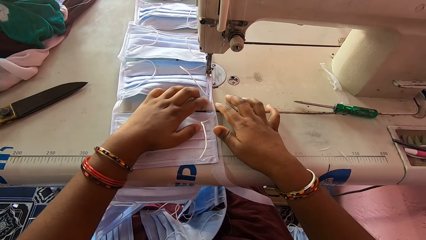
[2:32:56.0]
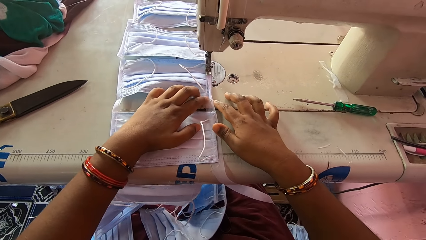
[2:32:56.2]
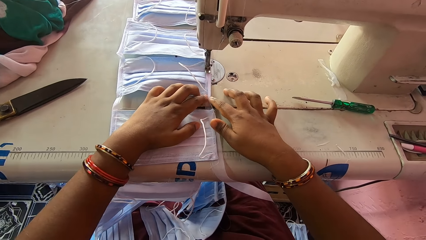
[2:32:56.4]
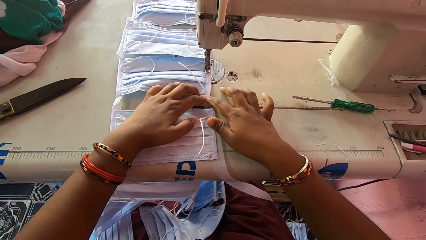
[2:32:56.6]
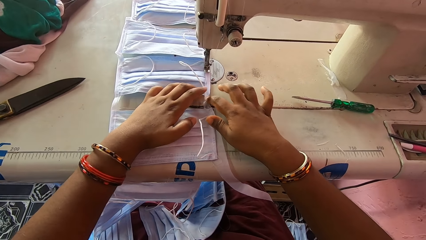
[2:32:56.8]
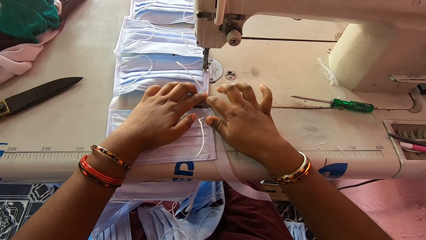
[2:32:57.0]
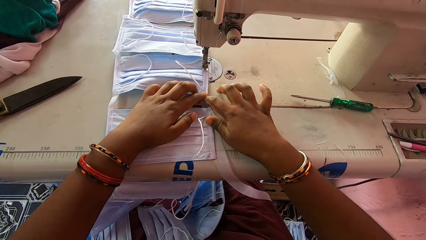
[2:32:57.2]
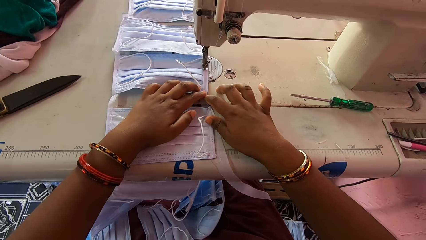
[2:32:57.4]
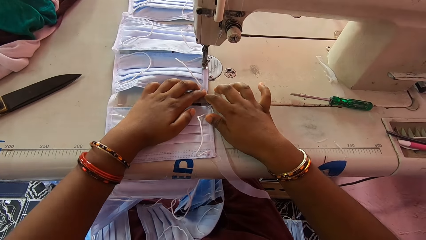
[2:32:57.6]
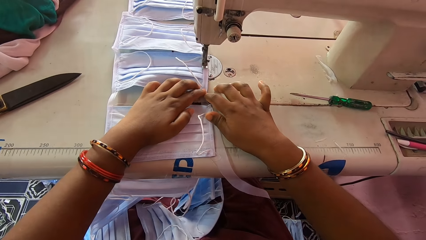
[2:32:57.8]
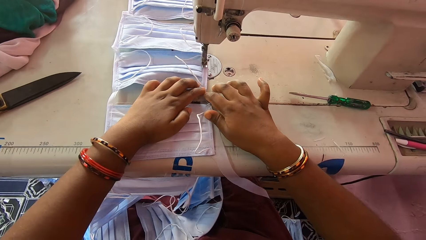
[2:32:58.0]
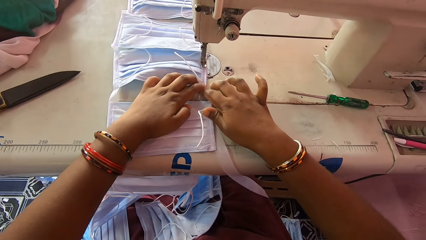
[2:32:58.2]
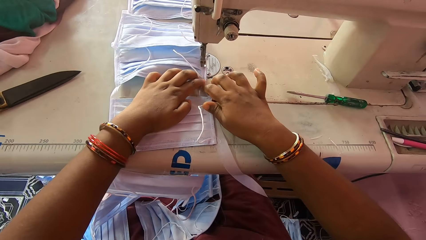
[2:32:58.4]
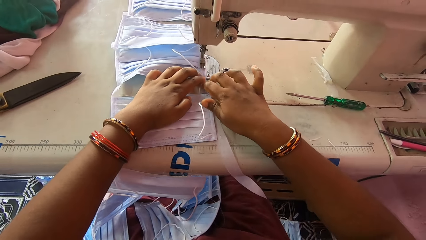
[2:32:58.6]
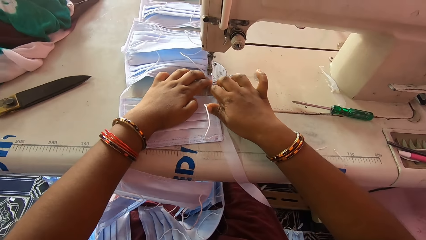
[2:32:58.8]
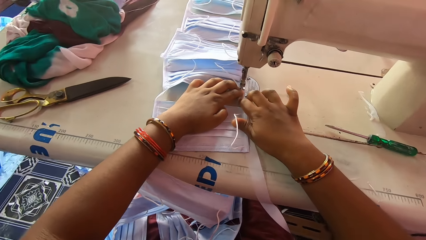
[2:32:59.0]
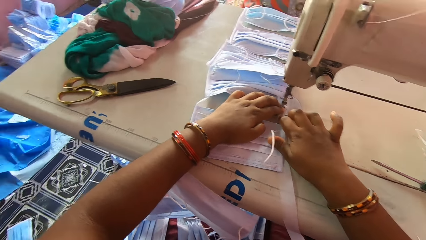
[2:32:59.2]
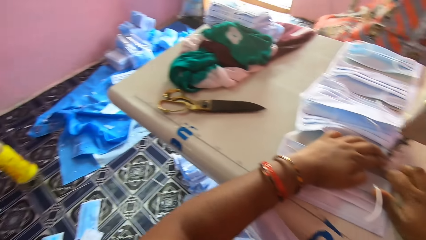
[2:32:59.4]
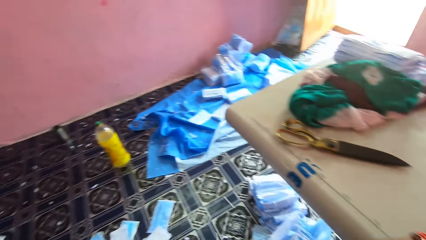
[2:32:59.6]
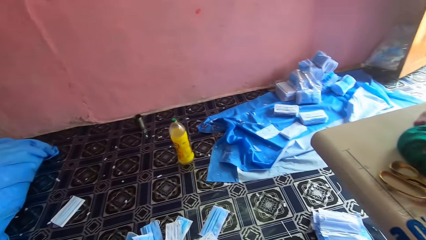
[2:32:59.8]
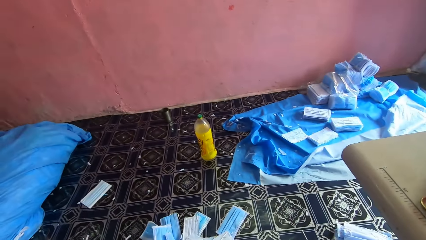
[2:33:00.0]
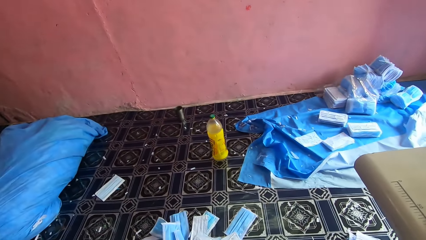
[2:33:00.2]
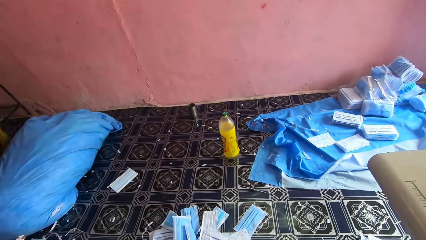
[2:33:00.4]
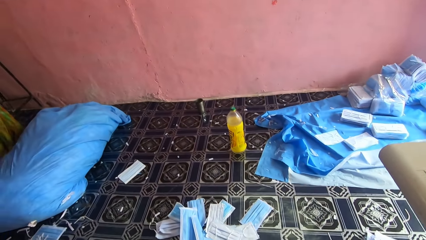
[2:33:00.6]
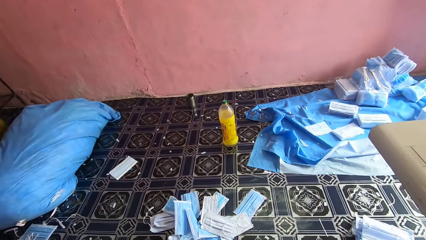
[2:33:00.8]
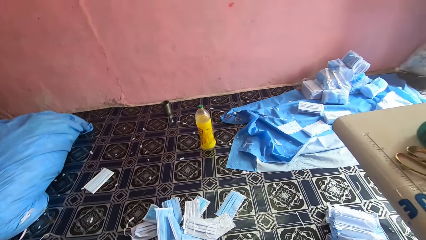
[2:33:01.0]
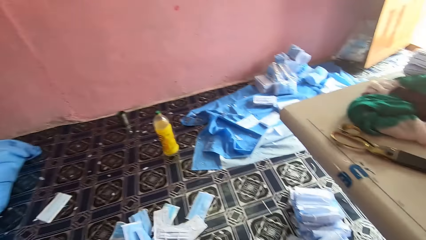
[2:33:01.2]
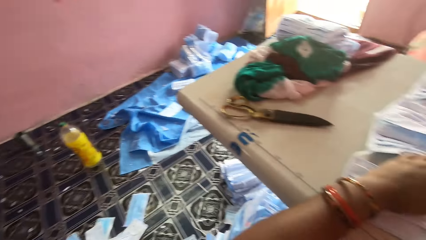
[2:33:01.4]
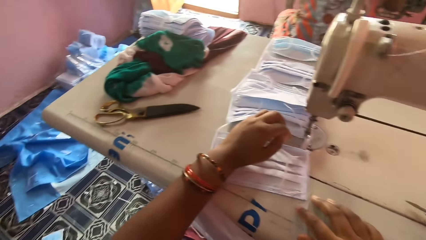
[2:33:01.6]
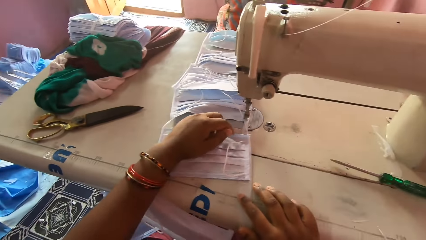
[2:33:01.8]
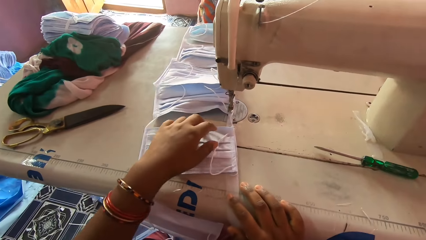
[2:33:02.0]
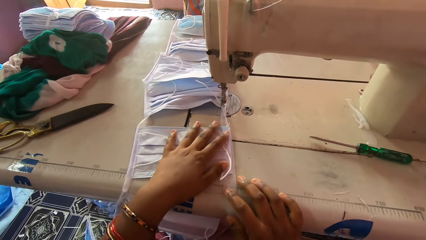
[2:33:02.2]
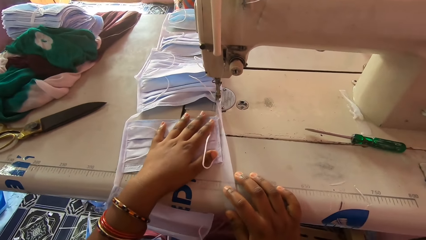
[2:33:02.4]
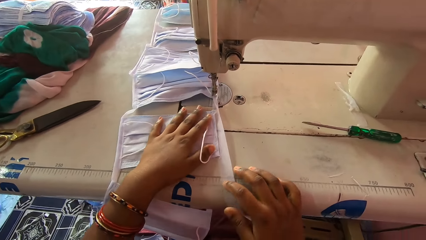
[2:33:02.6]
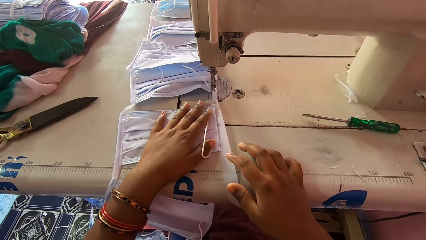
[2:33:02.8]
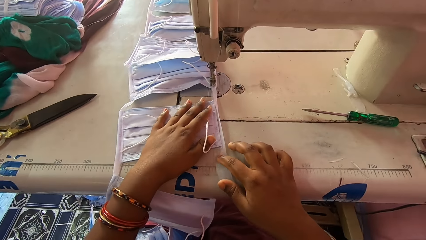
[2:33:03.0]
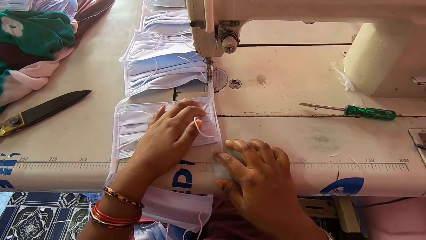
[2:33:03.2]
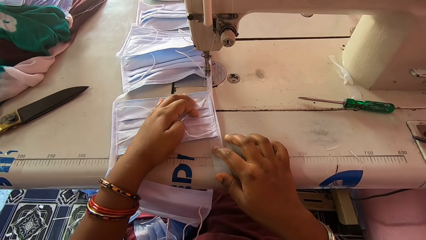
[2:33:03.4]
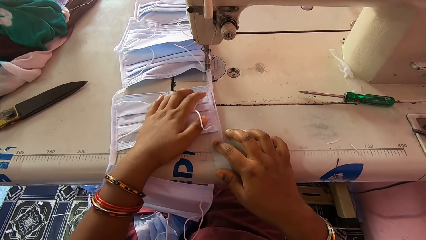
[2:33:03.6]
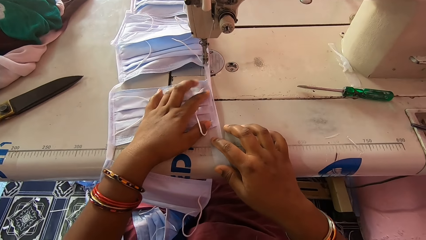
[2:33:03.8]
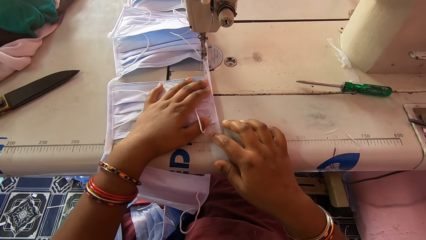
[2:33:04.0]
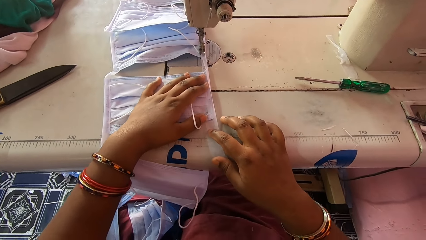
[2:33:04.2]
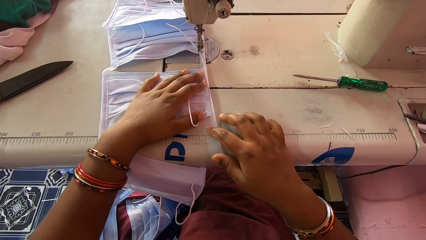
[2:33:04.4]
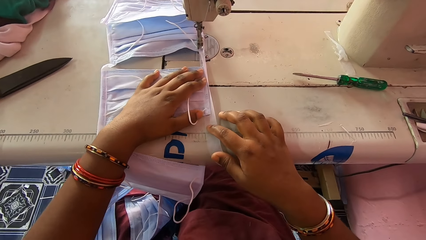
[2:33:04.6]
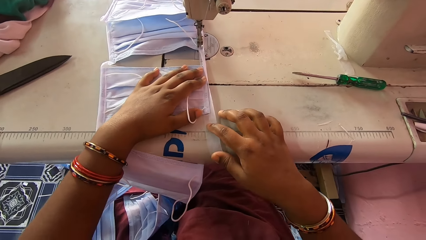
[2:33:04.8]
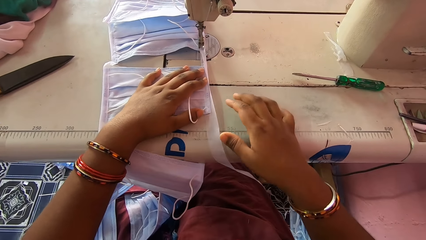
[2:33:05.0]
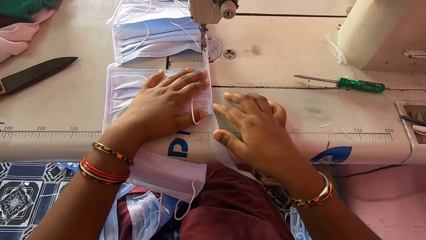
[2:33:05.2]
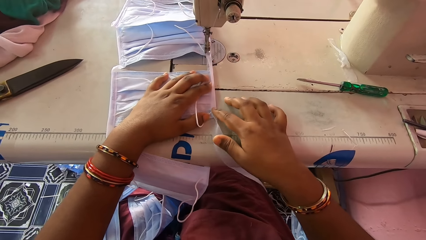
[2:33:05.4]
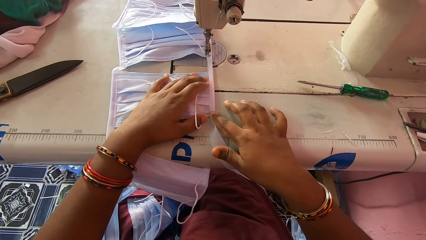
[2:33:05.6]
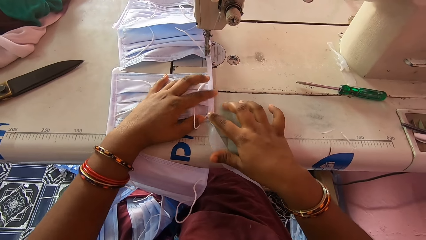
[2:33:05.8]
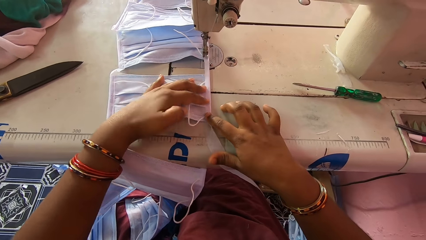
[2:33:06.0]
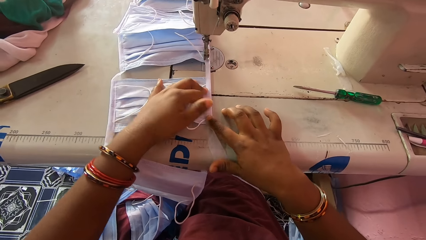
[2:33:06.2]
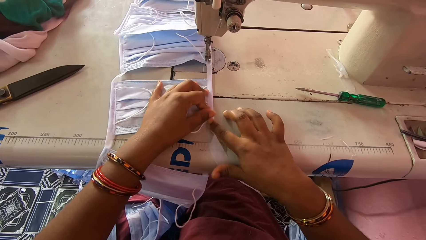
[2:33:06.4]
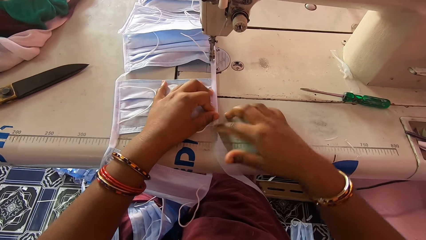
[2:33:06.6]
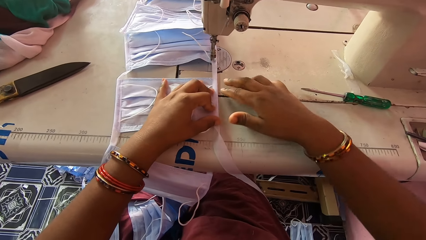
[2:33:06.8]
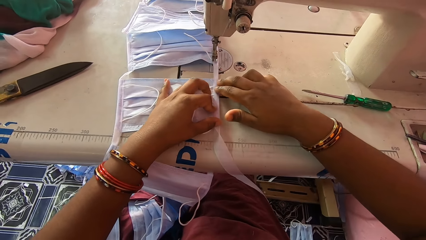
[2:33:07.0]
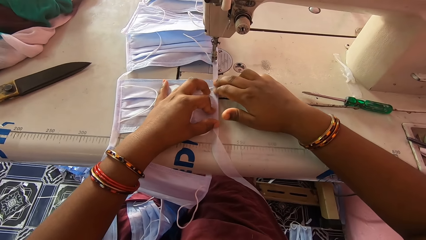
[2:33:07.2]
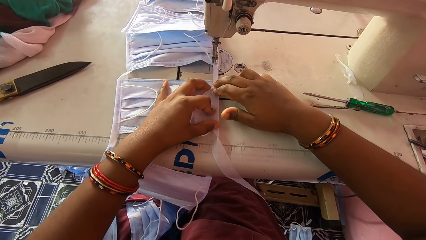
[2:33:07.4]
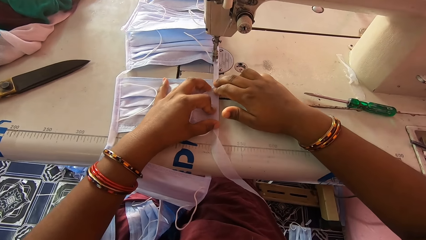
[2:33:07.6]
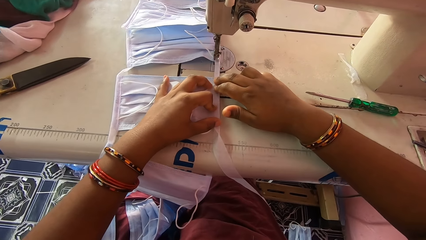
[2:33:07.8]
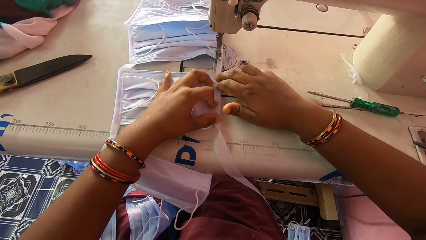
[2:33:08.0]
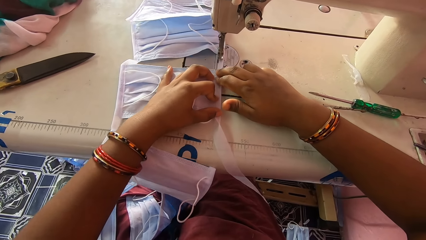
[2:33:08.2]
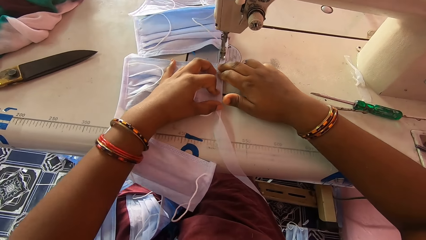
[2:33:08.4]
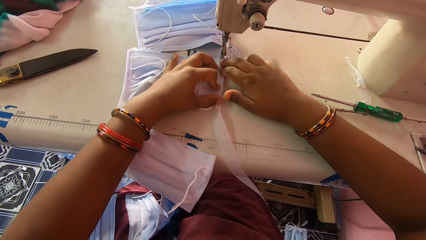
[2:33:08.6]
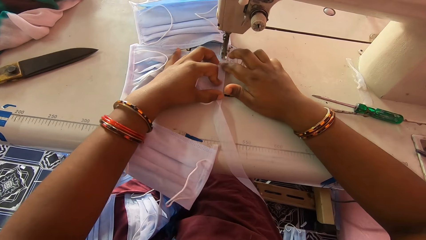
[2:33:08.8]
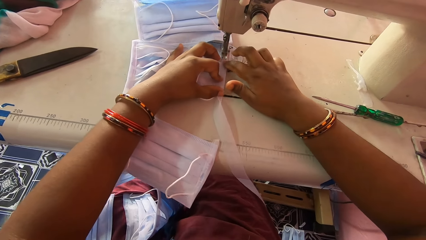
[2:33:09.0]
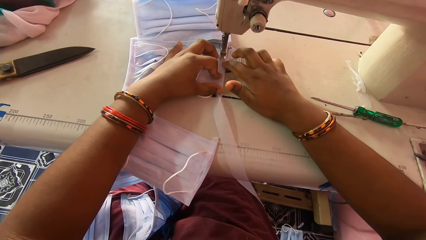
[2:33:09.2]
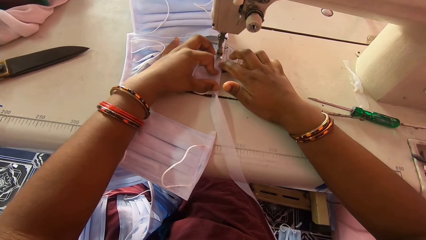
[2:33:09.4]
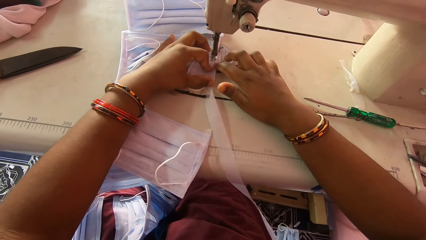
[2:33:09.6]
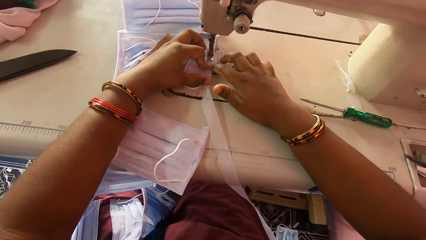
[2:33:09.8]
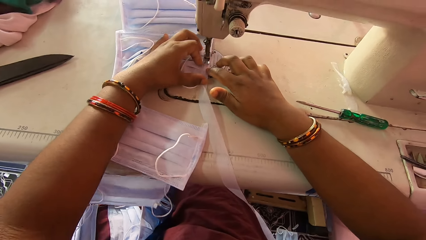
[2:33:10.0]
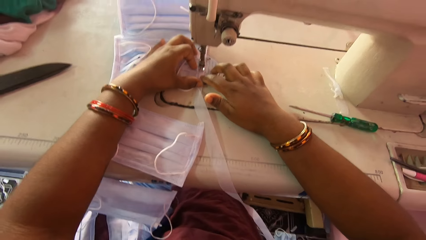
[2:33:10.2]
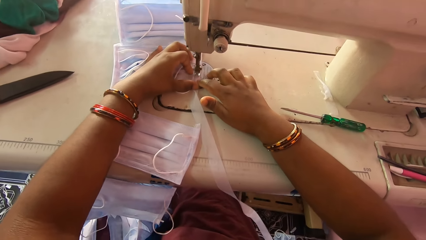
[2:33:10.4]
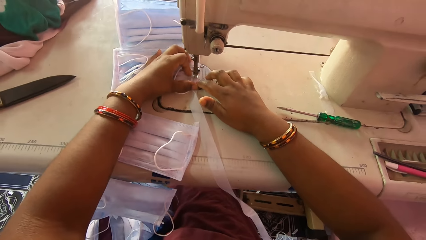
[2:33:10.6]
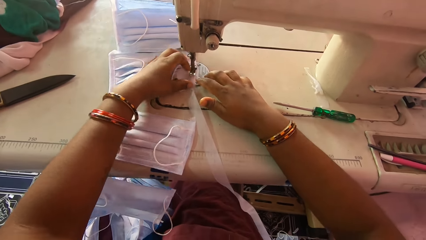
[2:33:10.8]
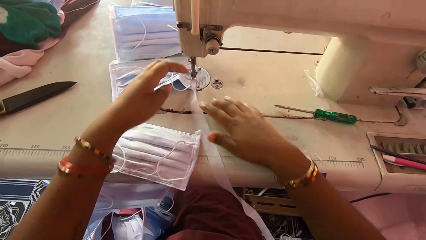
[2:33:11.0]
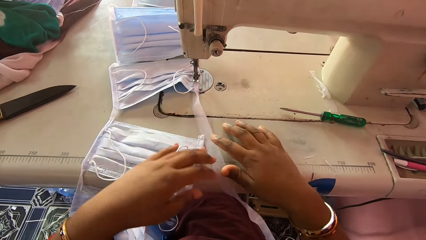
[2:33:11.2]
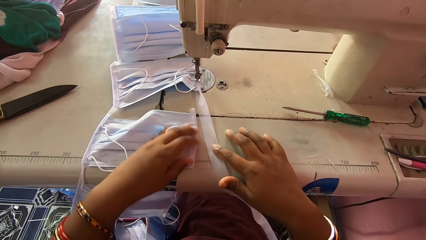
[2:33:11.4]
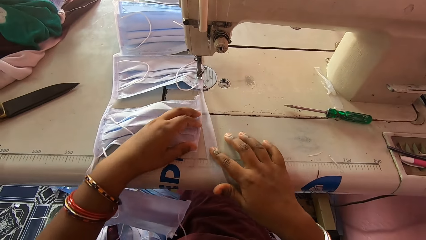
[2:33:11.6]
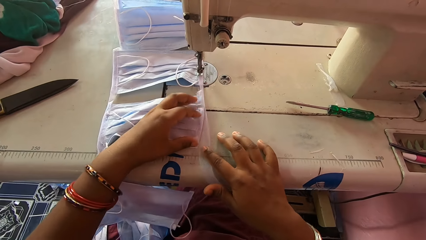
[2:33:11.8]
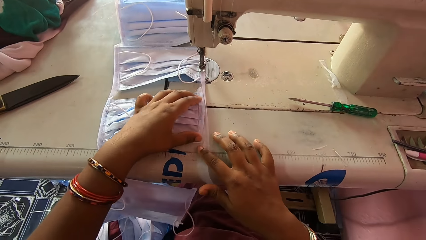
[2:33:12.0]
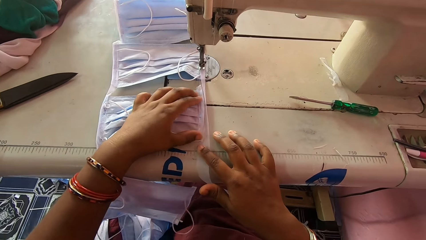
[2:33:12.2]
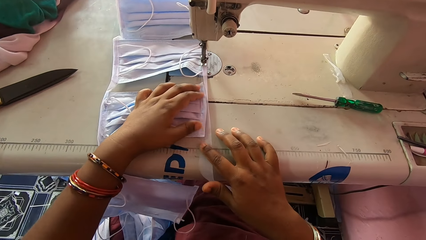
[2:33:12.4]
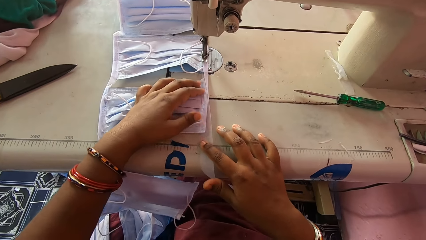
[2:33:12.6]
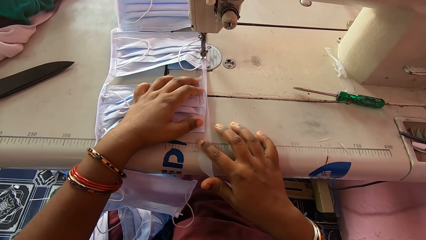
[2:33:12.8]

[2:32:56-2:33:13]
The camera wearer sews the nose mask or face mask with the sewing machine. She looks around. She adjusts the stay tape on the sewing machine bed with her right hand and adjusts the nose mask on the sewing machine bed with her left hand. She smoothens the face mask. She folds the stay tape around the edge of the nose mask with her hands on the machine bed. She sews the nose mask with the sewing machine. She adjusts the stay tape on the sewing machine bed with her right hand and adjusts the nose mask on the sewing machine bed with her left hand.
